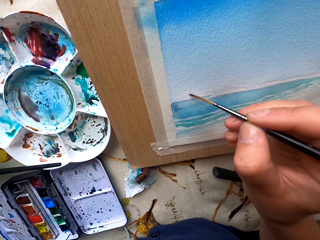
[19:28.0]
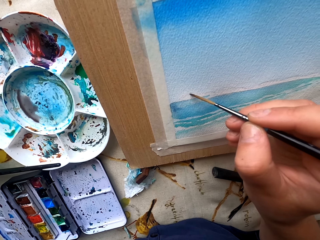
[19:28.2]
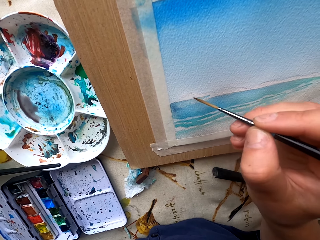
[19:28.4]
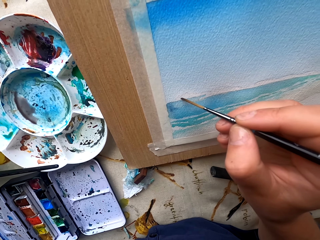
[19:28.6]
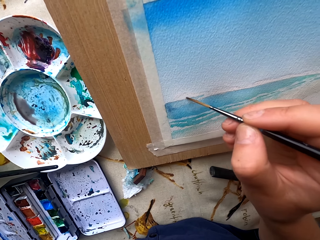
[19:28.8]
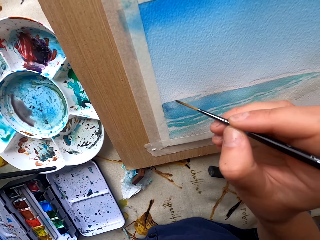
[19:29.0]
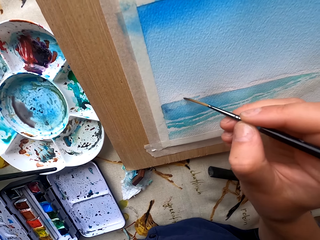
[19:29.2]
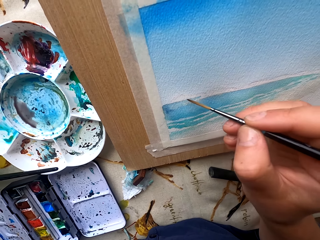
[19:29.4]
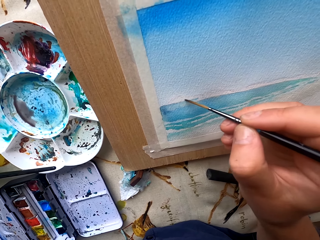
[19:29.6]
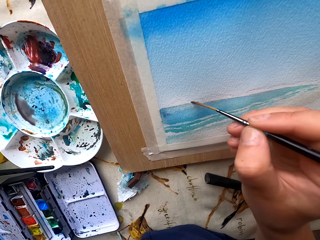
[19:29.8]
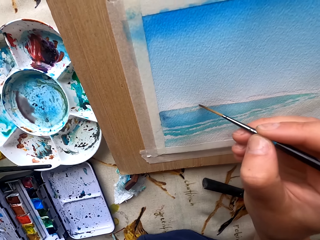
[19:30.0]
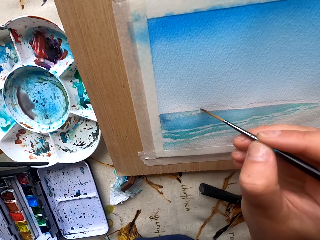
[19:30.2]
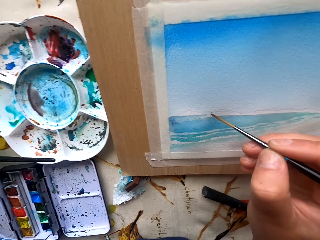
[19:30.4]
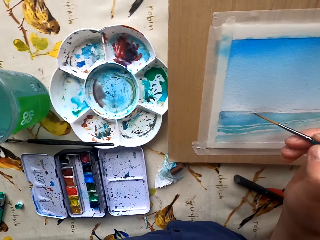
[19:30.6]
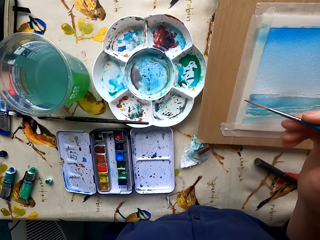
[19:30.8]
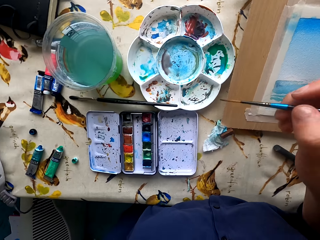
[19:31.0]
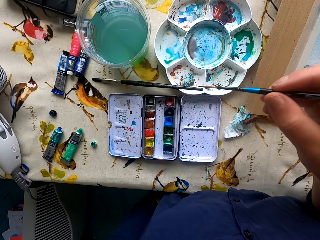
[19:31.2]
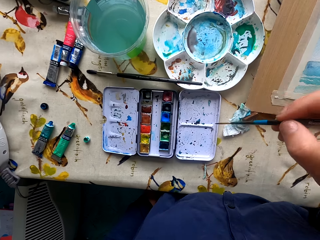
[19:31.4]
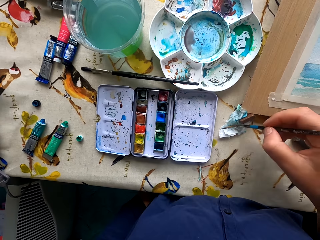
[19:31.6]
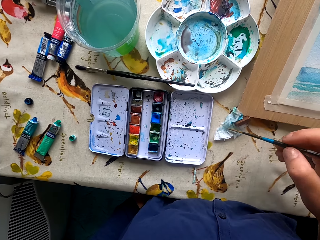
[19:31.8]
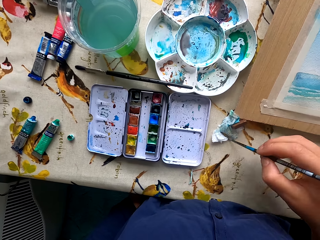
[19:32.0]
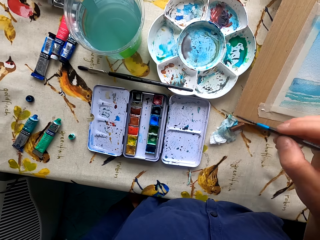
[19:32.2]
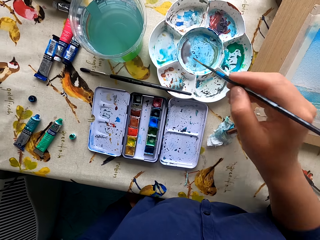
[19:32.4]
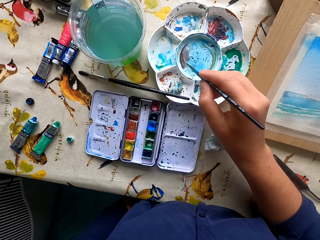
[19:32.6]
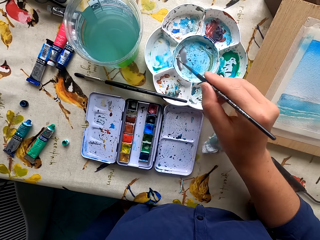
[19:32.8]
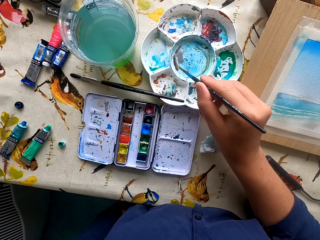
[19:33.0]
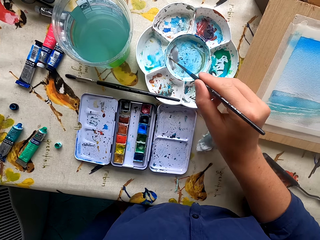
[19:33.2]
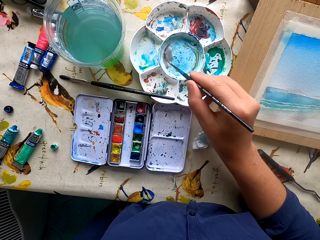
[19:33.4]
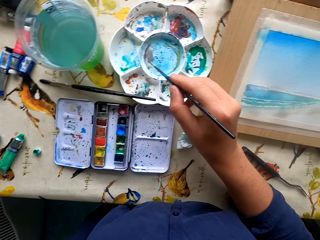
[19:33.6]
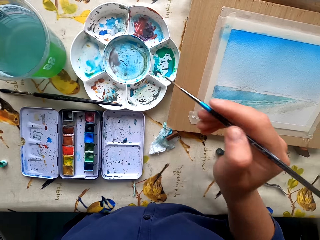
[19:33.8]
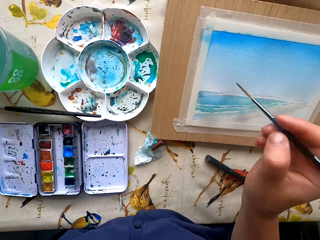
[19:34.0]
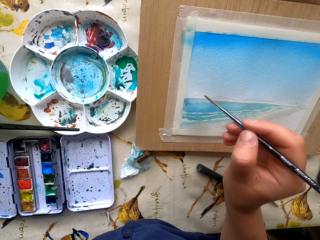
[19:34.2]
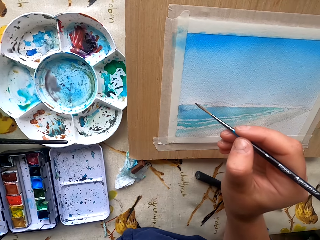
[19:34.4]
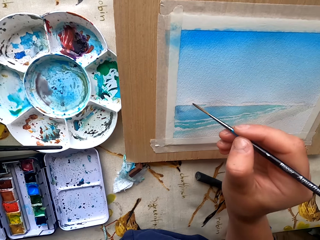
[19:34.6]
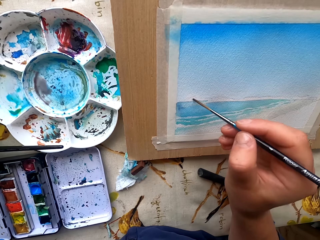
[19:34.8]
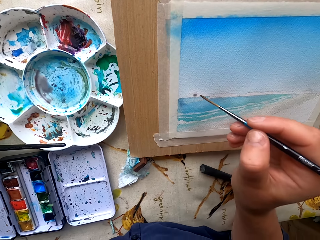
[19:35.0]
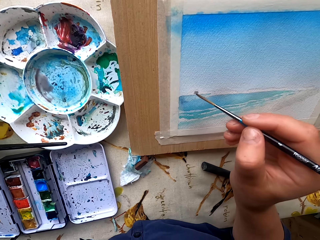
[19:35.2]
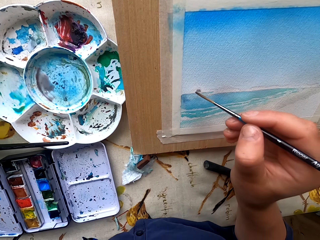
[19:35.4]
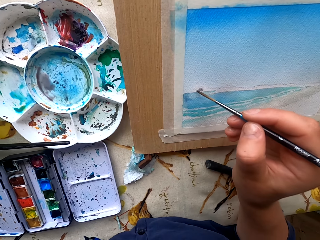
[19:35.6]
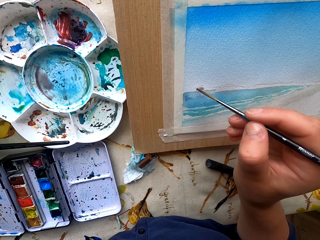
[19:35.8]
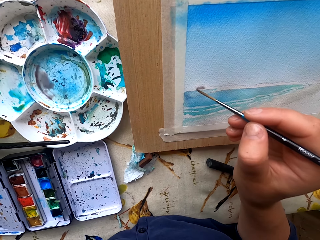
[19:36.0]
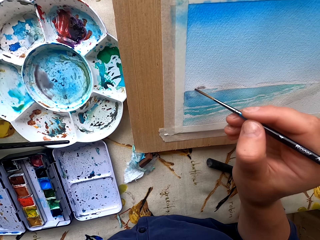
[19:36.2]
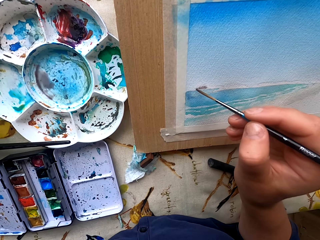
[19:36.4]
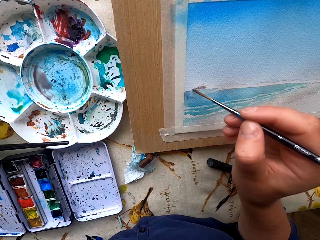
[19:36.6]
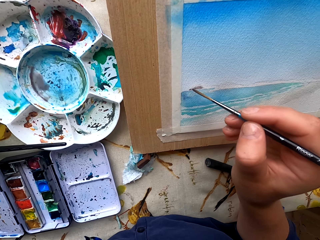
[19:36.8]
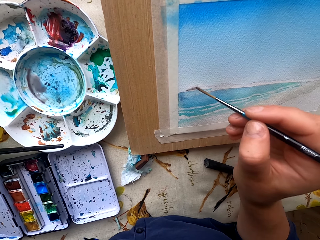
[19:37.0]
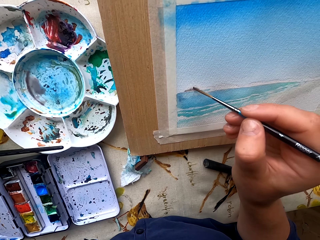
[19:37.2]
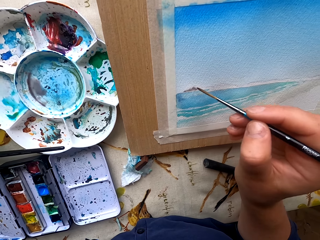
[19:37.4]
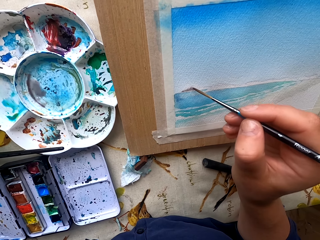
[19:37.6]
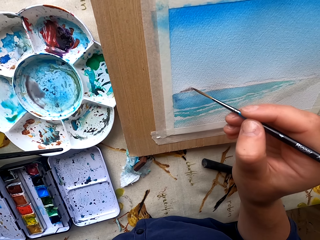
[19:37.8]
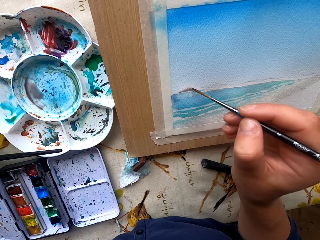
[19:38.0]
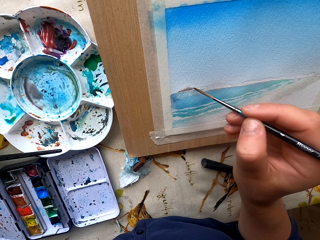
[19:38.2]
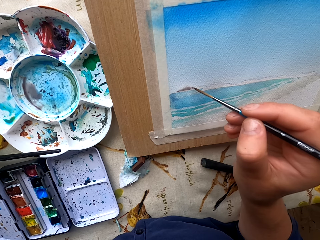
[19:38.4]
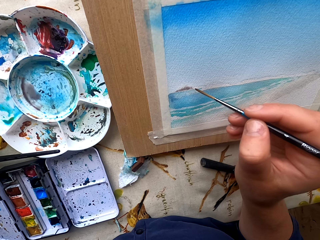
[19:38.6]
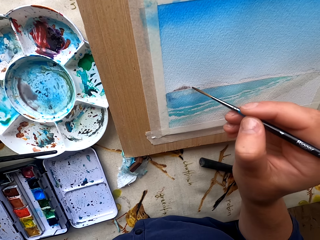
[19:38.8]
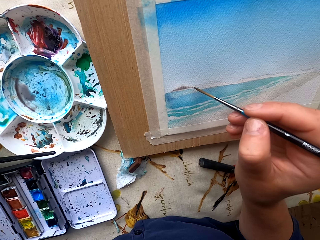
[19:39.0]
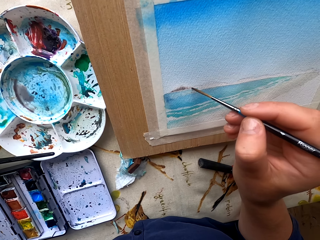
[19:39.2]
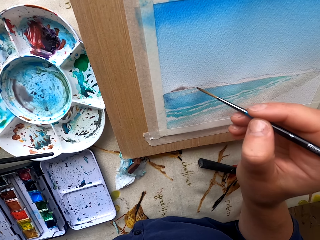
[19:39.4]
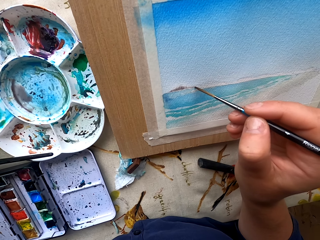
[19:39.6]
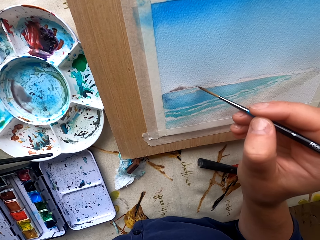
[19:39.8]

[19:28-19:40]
The camera wearer dries the paintbrush on a paper. They remove excess paint. They dip the paintbrush in water paint. They paint the drawing paper.

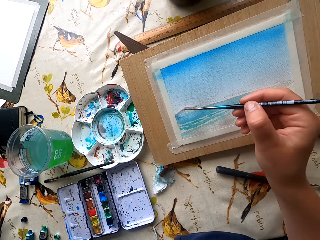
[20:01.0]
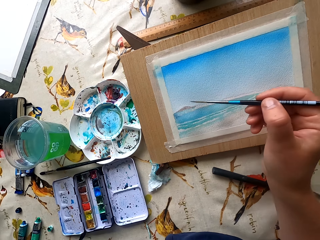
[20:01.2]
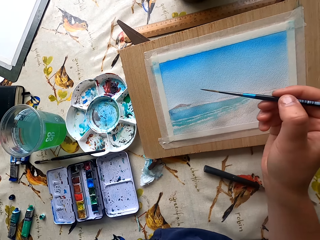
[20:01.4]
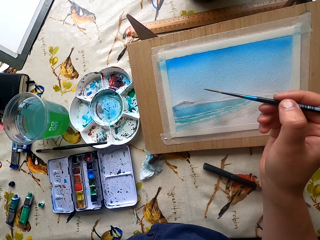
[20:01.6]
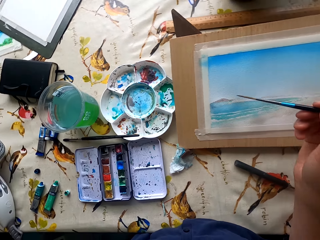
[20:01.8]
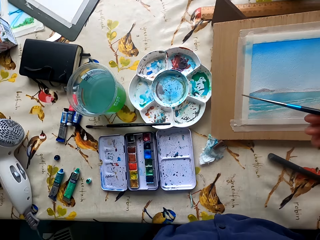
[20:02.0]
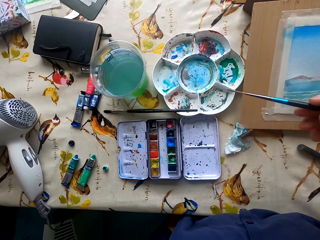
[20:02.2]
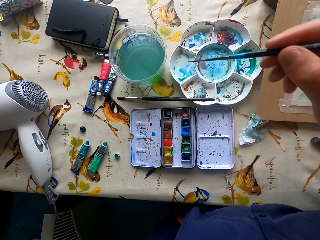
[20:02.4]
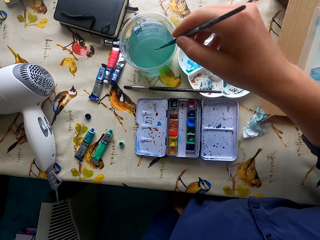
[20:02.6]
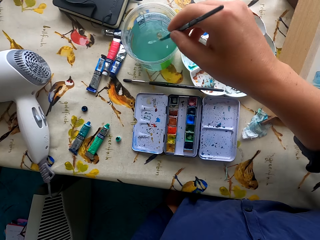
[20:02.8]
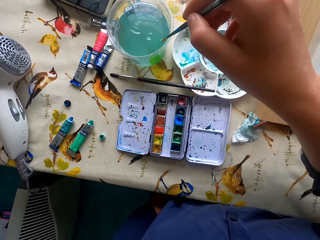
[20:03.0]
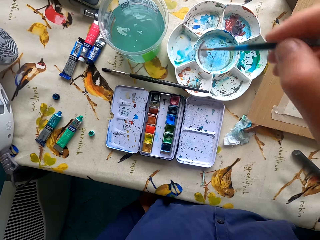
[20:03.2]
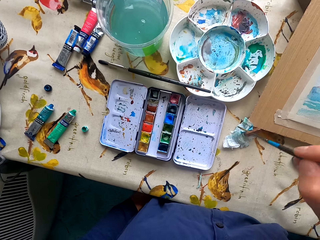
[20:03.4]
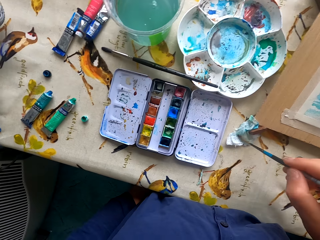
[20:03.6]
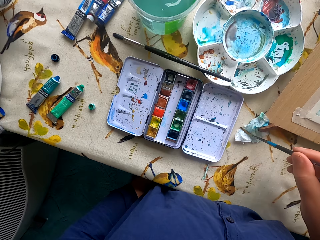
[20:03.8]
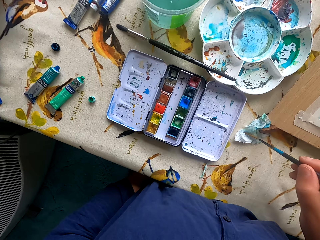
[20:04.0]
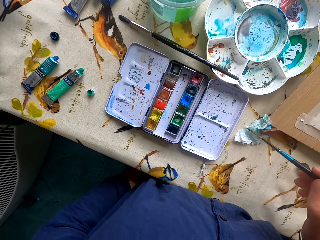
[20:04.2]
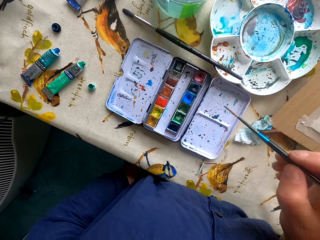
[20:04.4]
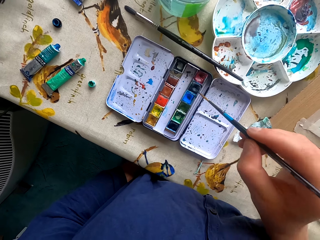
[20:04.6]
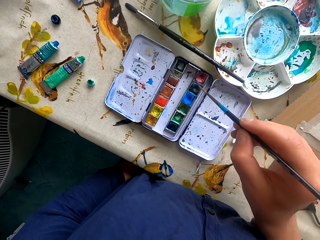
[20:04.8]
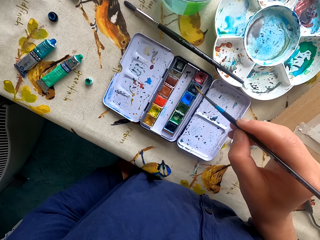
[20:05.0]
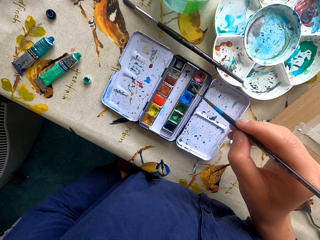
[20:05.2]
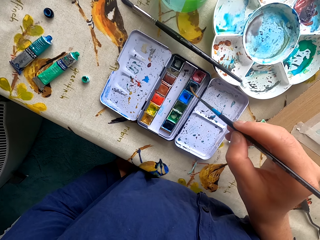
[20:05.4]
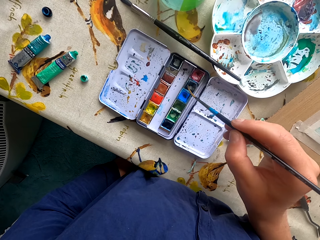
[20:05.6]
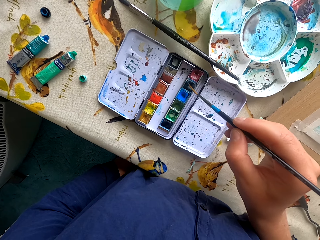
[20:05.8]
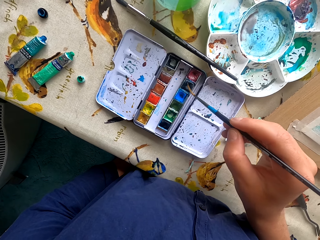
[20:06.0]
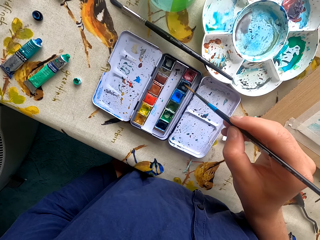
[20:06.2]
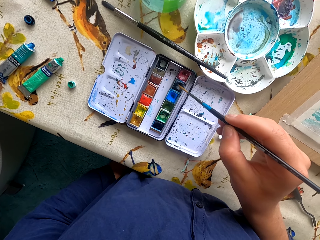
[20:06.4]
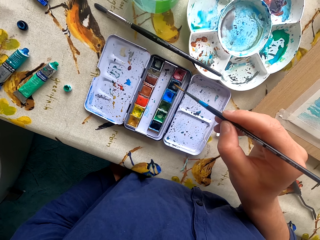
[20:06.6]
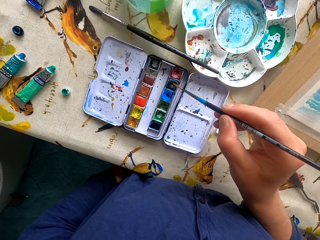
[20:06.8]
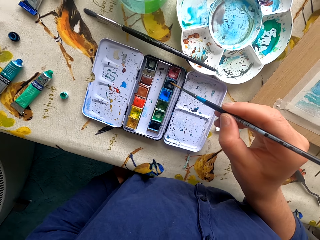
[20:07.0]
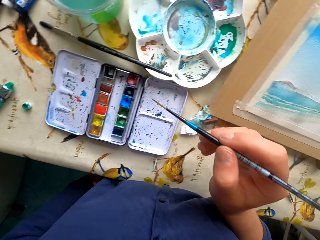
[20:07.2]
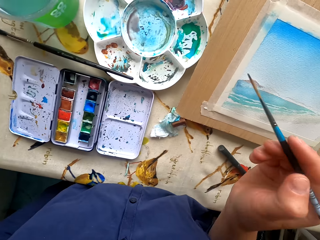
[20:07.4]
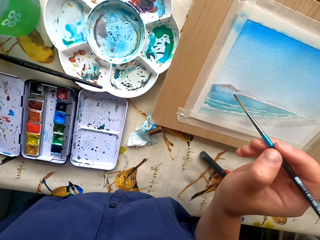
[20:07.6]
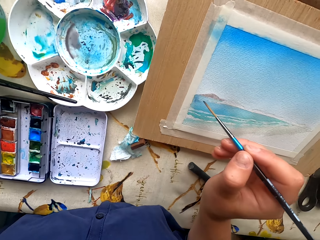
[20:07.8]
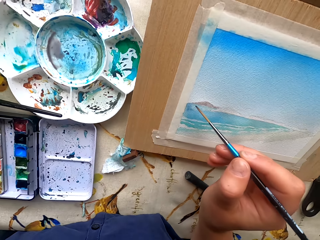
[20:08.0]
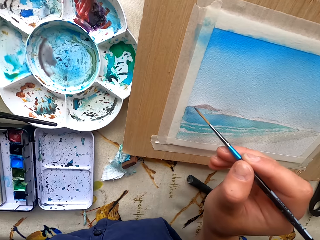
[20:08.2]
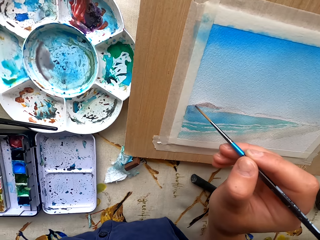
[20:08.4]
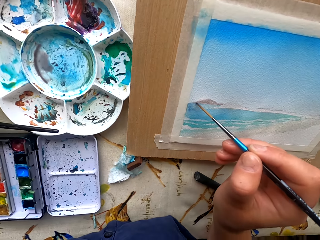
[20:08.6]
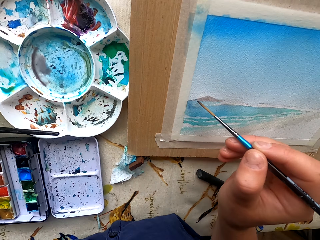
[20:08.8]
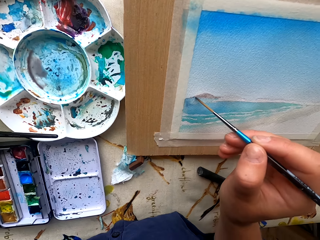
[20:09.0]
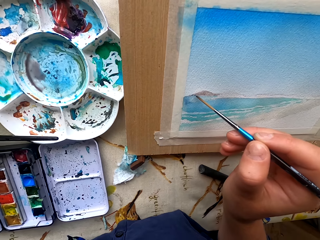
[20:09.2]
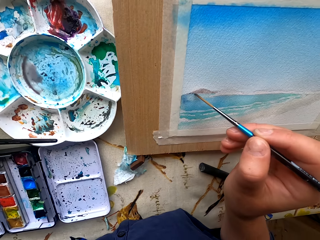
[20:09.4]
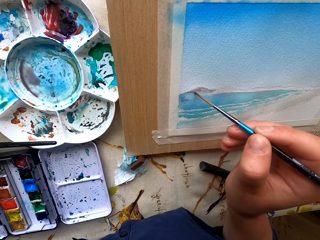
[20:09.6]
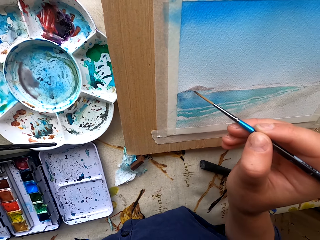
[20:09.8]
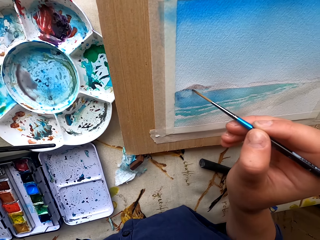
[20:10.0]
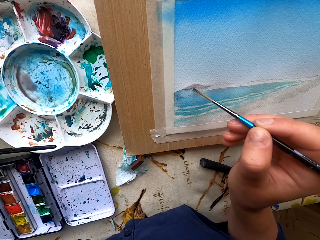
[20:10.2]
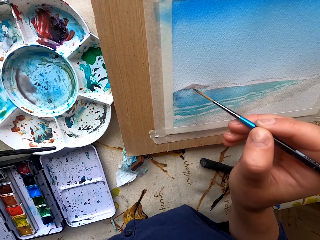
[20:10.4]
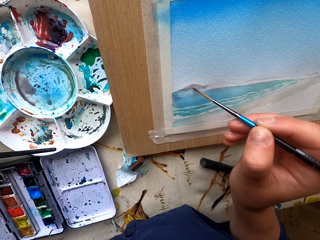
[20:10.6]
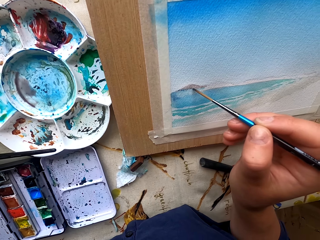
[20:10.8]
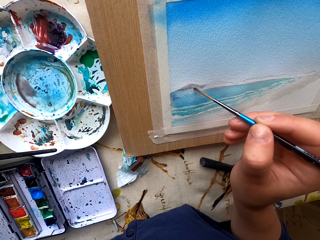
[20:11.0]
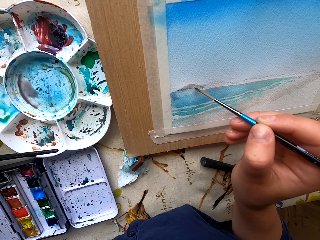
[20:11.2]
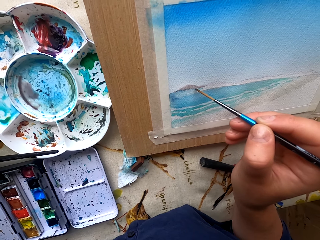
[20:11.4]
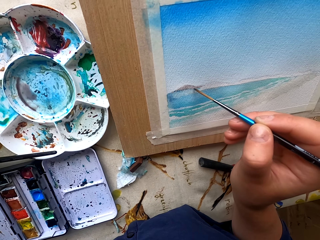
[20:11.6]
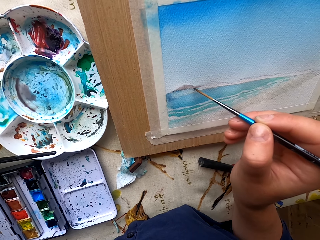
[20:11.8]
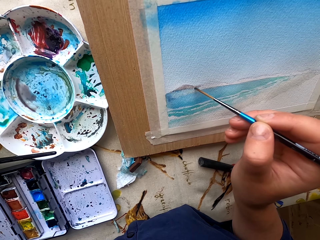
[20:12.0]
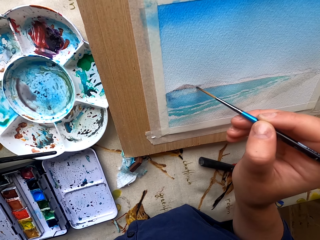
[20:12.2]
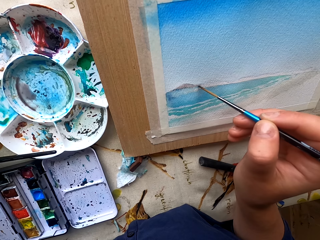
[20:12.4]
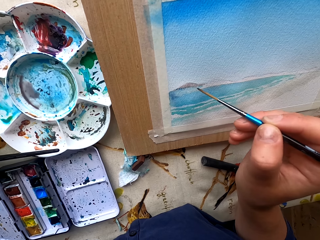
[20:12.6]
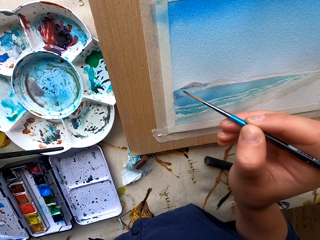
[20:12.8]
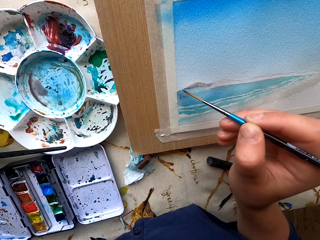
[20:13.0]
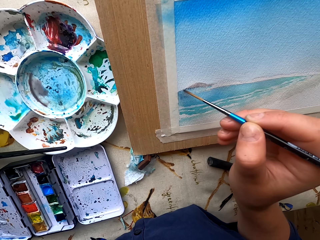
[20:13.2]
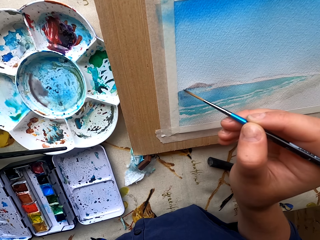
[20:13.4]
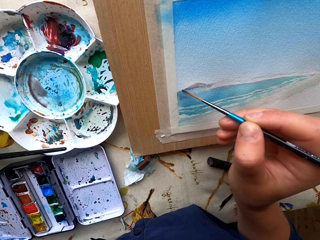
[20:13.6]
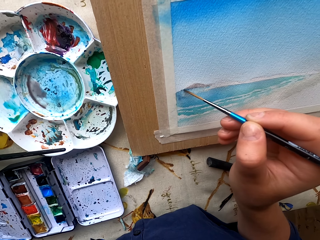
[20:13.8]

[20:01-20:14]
The camera wearer dips the paintbrush in water. They dry the paintbrush on a paper. They dip the paintbrush in the water paint. They paint the drawing paper.
